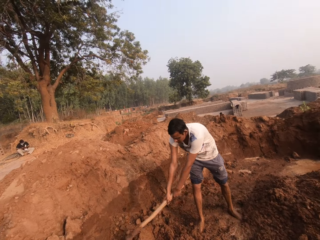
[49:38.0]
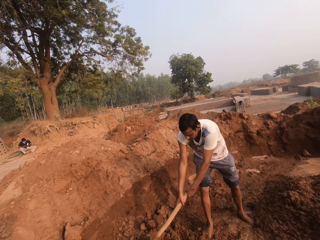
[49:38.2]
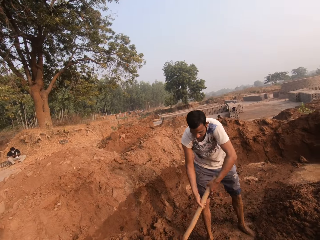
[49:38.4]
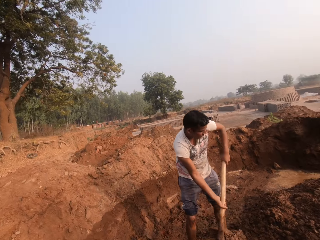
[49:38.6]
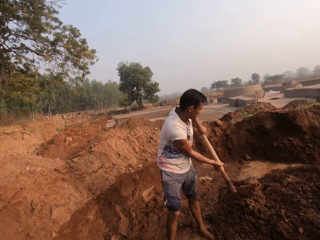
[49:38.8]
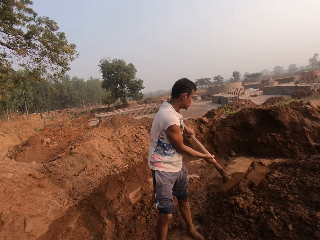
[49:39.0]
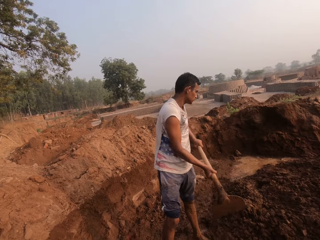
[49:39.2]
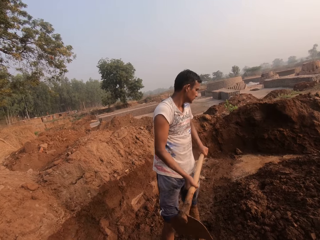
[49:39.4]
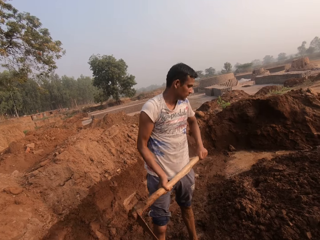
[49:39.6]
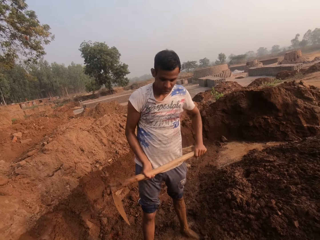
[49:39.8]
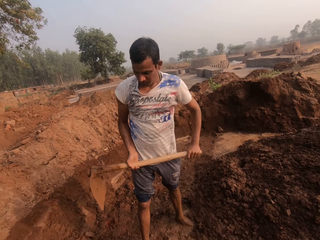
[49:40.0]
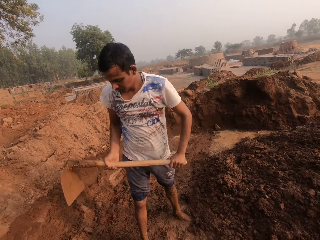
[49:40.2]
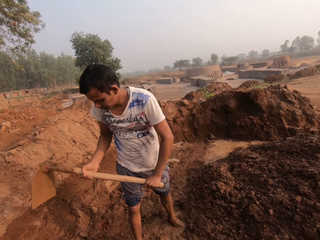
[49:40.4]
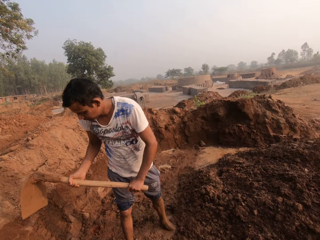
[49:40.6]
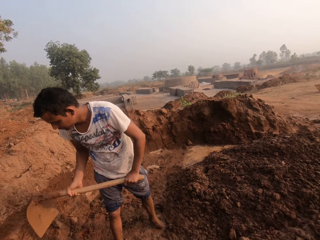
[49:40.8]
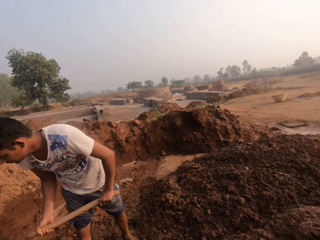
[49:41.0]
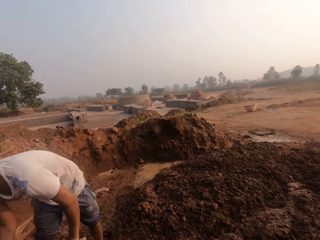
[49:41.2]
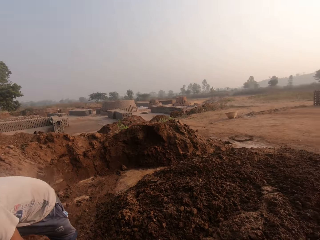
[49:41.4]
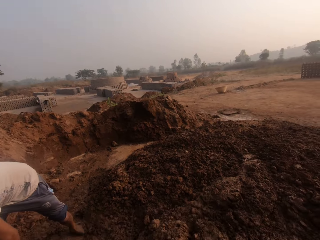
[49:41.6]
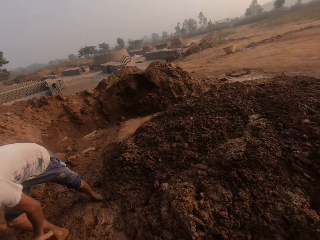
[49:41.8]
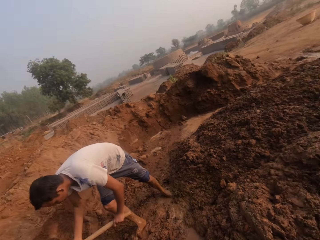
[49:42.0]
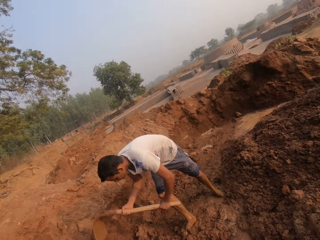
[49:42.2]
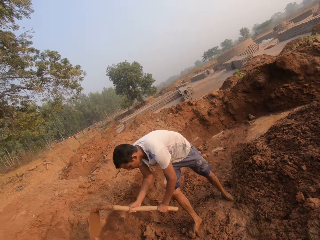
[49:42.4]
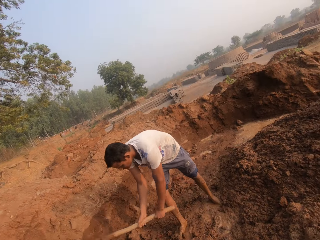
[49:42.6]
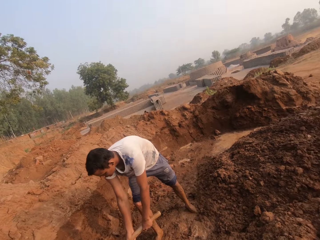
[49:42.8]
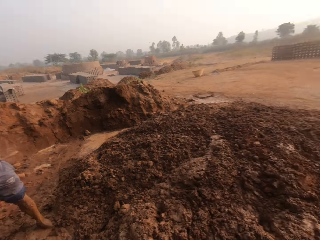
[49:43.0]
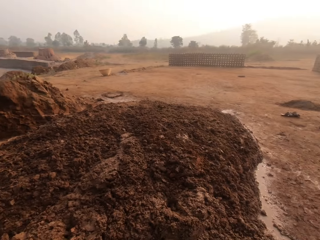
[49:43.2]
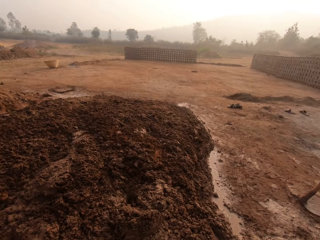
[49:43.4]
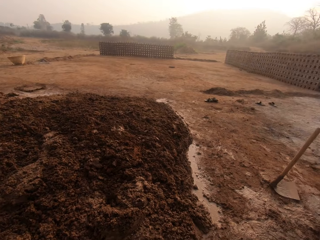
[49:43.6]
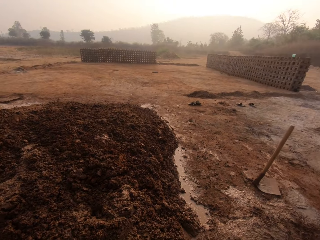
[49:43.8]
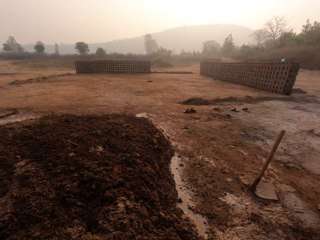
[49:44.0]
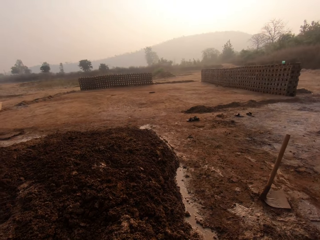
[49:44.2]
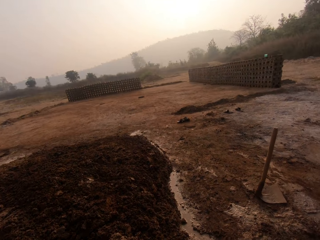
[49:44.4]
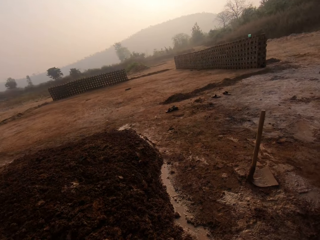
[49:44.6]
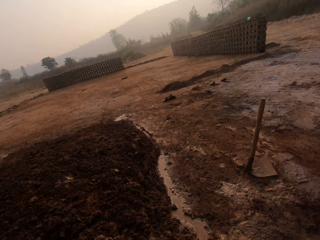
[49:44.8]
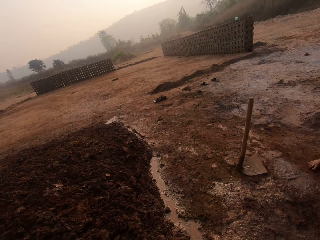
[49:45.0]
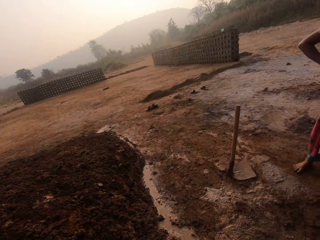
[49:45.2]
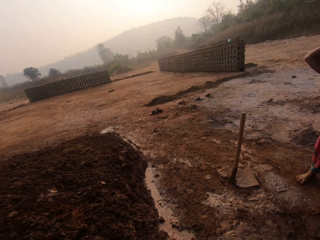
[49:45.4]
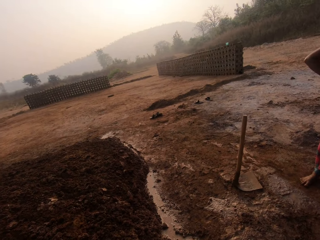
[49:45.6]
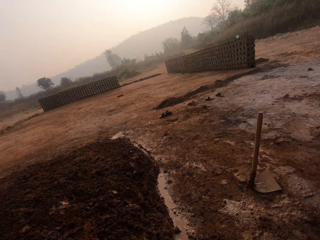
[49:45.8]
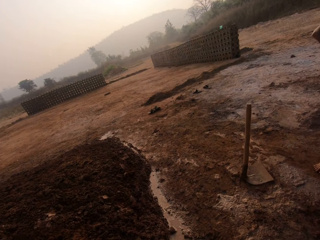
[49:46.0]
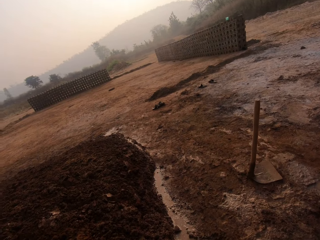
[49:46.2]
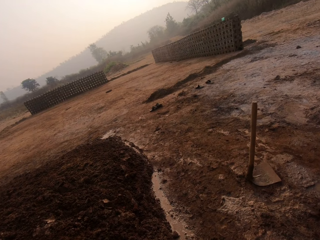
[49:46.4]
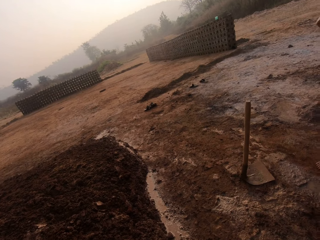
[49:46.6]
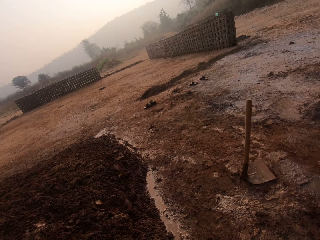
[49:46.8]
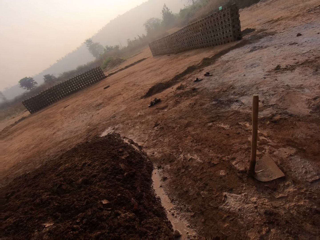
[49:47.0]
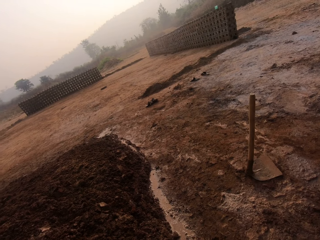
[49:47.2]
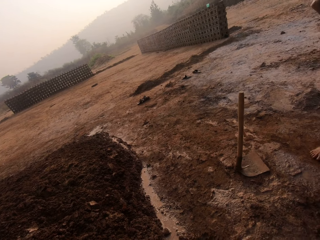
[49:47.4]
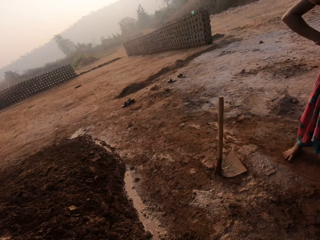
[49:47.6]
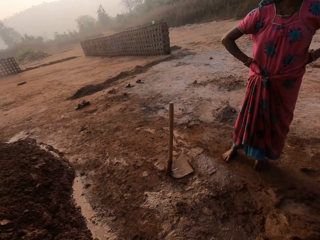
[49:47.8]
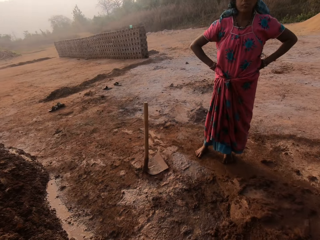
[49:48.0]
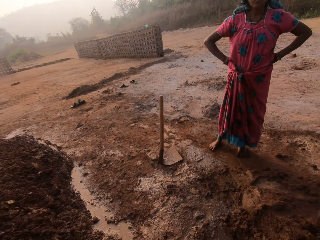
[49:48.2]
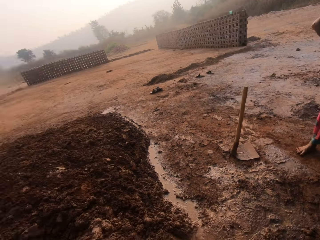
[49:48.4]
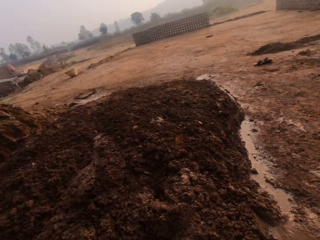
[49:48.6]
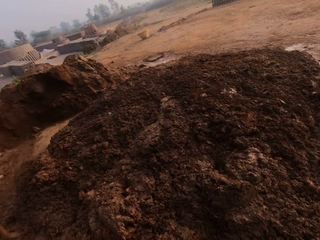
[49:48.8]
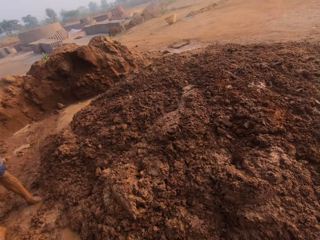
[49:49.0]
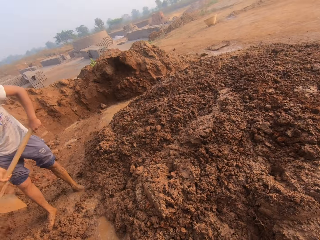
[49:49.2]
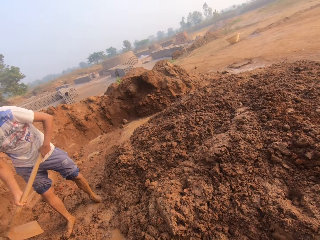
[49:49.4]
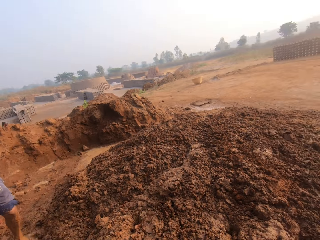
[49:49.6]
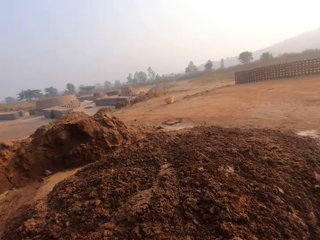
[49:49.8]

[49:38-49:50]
A man packs the clay with the hoe in his hands. The man digs. The man pours the clay on the floor with the hoe in his hands. The man digs and gathers the clay with the hoe in his hands. The camera wearer interacts with the woman.

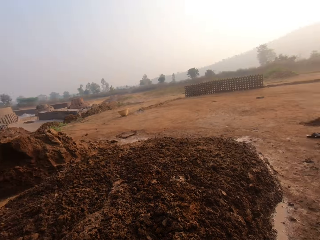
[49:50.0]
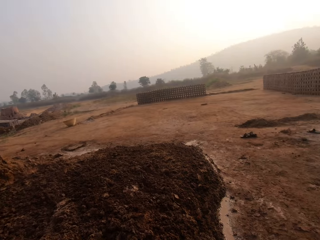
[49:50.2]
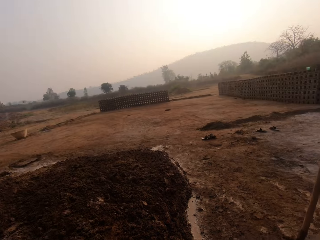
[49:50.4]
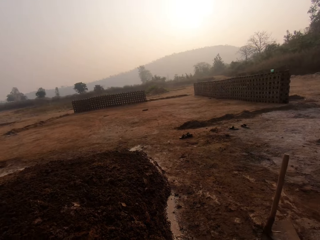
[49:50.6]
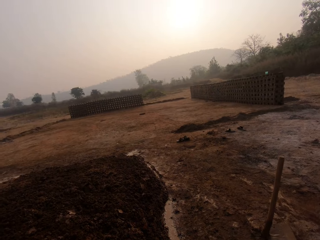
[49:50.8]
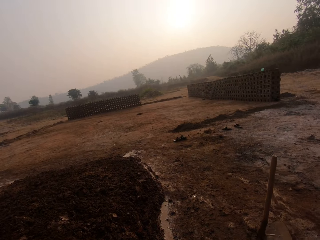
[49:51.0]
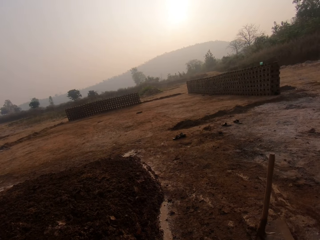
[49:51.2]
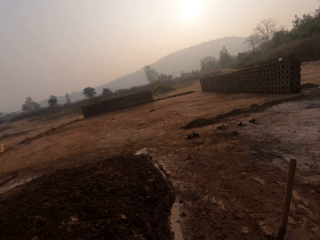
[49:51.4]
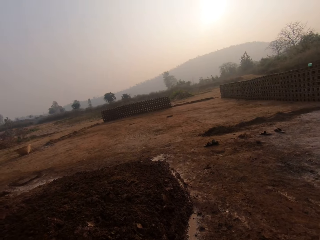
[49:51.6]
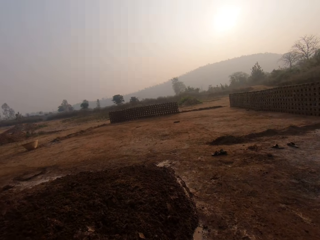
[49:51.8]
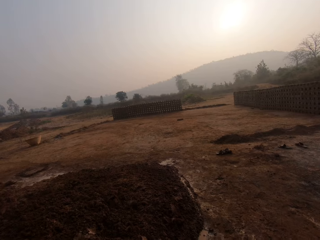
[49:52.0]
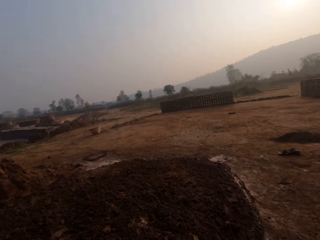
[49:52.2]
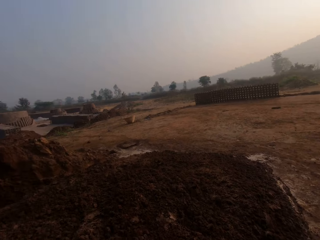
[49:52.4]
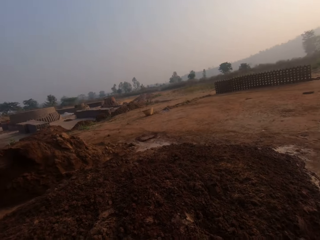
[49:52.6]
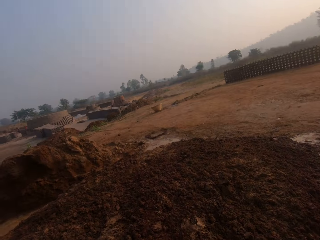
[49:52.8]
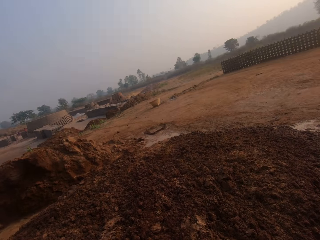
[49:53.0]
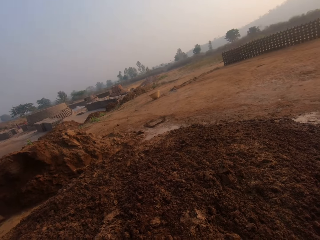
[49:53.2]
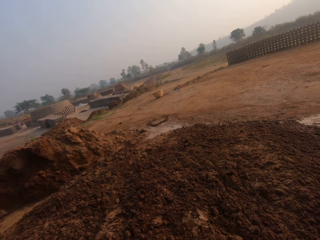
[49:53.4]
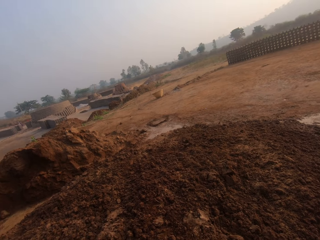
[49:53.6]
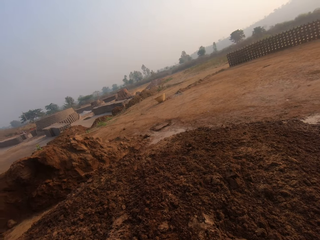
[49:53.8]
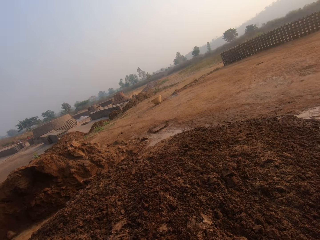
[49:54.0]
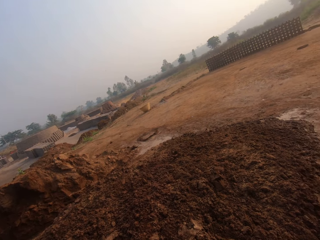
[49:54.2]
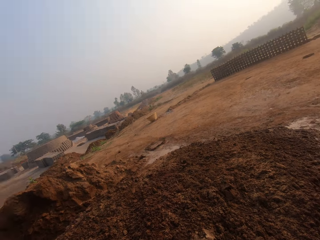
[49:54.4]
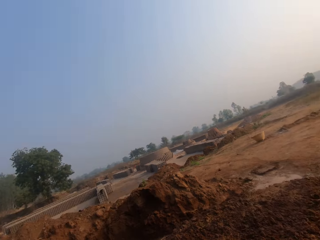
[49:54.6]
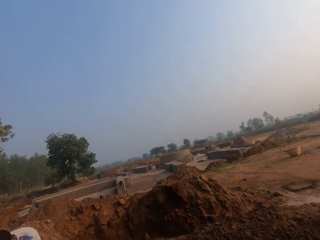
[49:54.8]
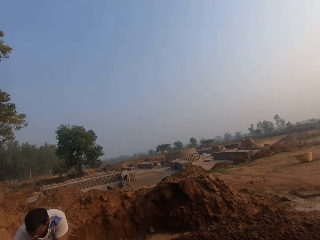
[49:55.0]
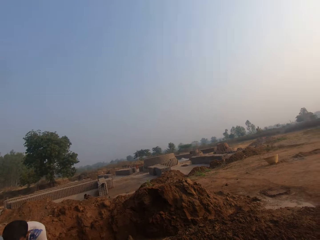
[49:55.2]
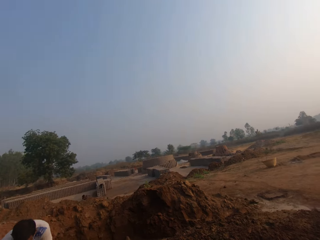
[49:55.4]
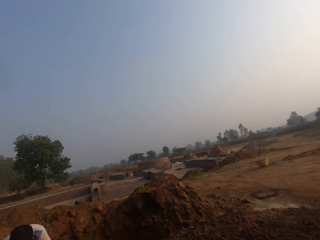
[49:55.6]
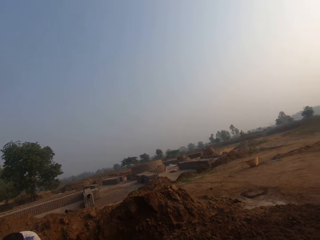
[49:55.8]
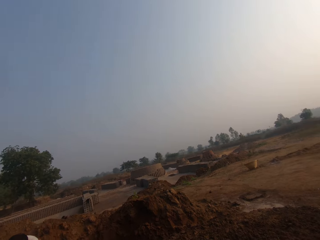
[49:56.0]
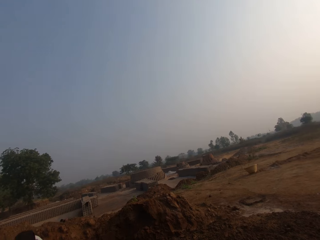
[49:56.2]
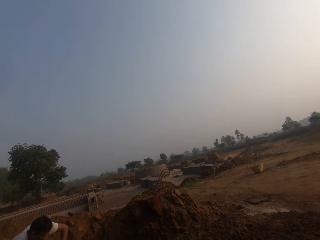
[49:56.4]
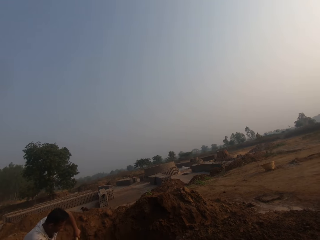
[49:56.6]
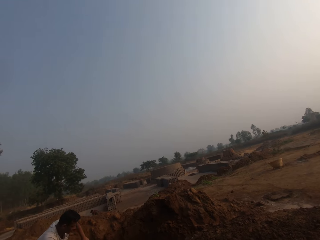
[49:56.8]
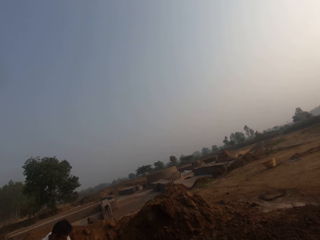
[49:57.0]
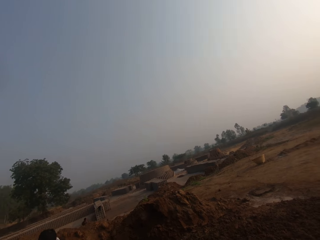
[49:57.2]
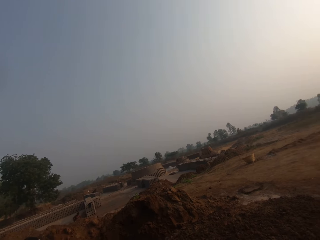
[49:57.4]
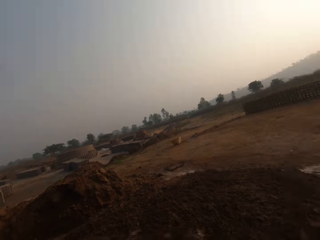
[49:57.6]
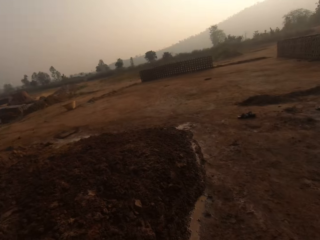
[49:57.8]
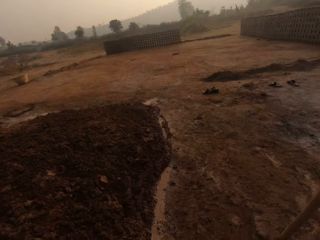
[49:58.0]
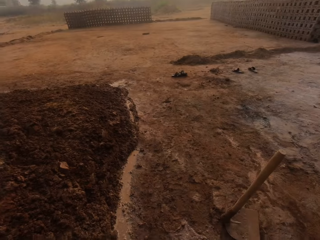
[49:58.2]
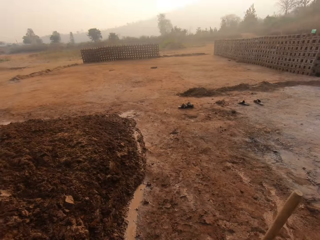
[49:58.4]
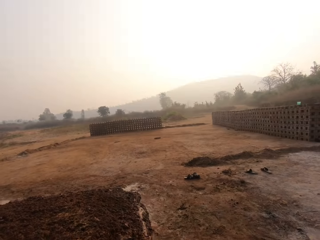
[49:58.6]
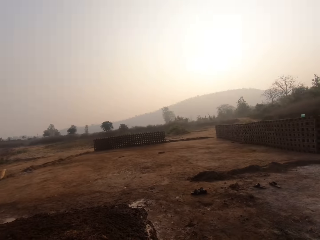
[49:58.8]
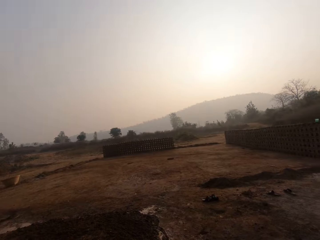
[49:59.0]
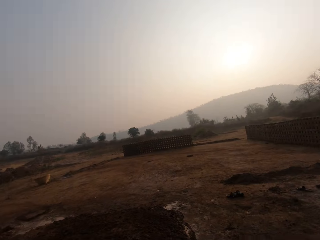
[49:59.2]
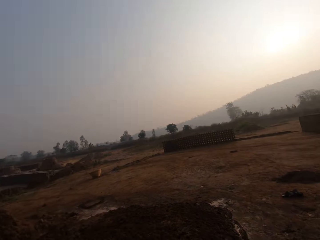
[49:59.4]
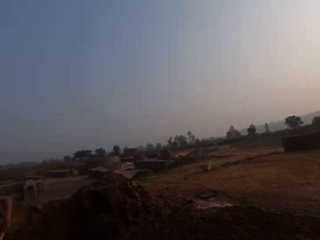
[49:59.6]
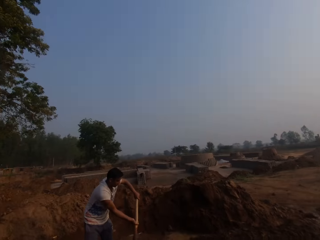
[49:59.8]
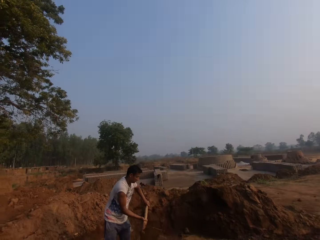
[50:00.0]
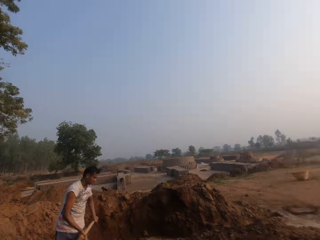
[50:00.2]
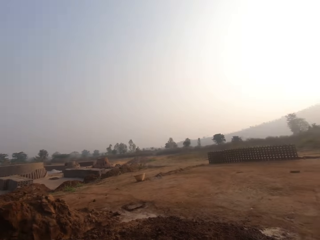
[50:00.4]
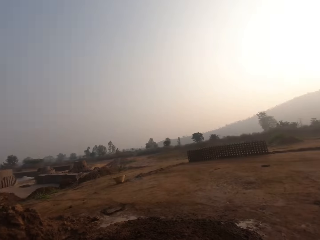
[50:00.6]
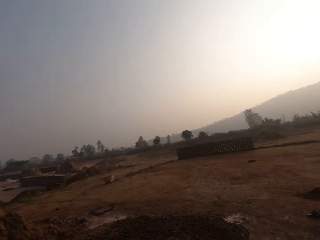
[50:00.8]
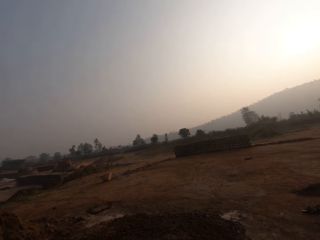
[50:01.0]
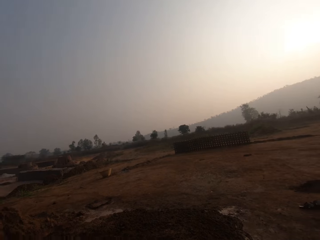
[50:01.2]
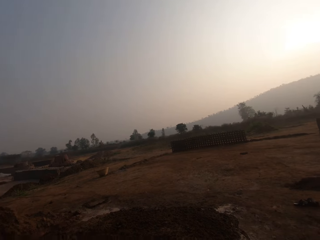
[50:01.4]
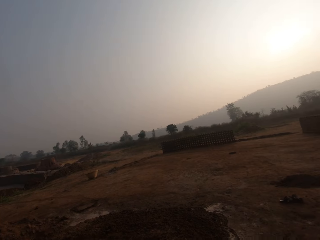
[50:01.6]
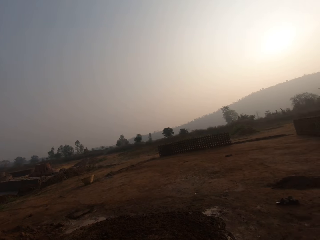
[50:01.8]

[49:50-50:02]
The camera wearer coughs. A man pours the sand on the hoe in his hands on the ground.
